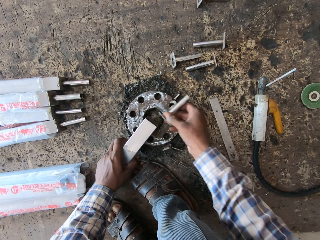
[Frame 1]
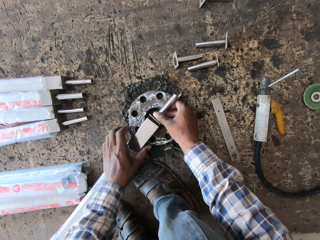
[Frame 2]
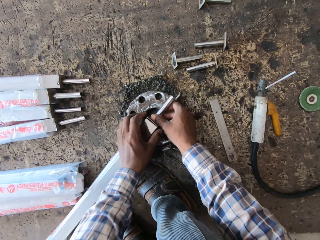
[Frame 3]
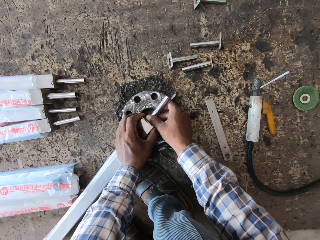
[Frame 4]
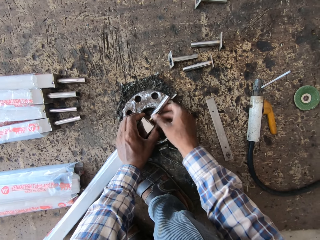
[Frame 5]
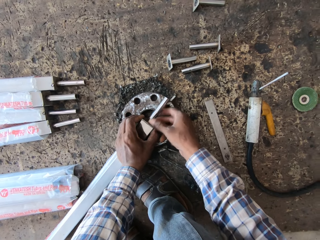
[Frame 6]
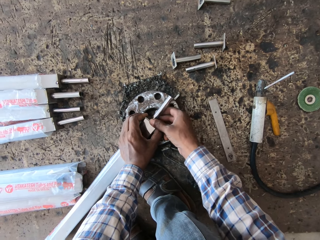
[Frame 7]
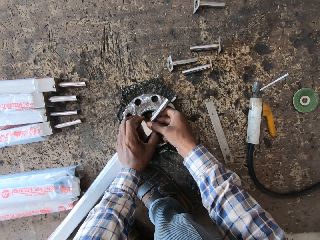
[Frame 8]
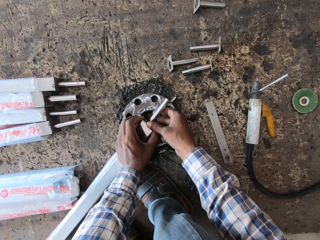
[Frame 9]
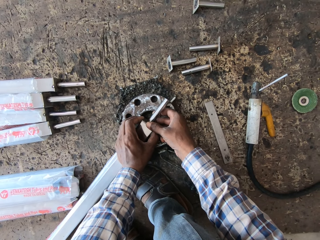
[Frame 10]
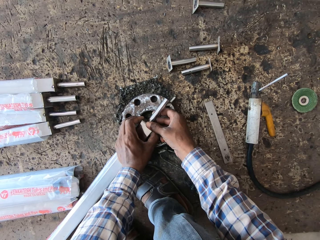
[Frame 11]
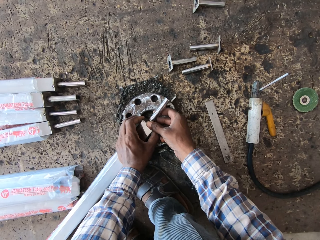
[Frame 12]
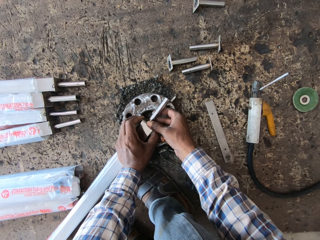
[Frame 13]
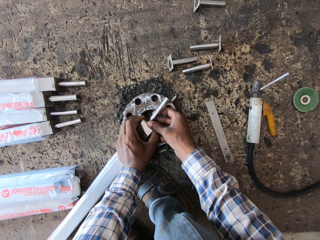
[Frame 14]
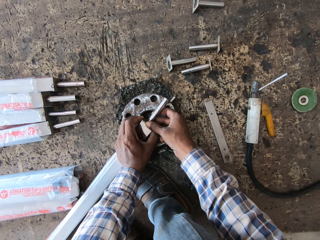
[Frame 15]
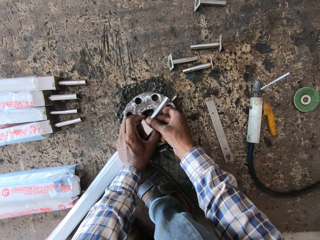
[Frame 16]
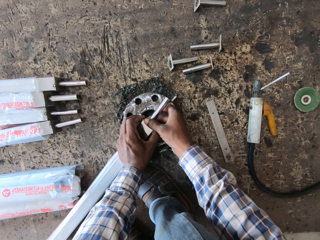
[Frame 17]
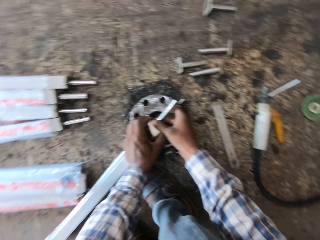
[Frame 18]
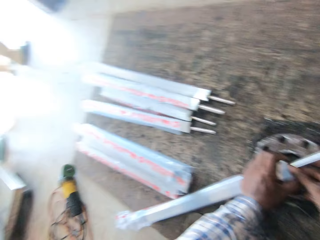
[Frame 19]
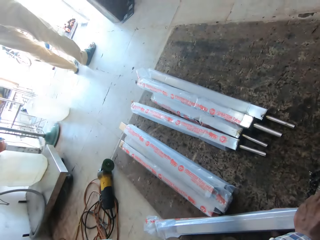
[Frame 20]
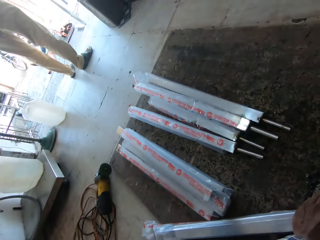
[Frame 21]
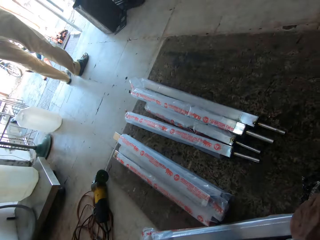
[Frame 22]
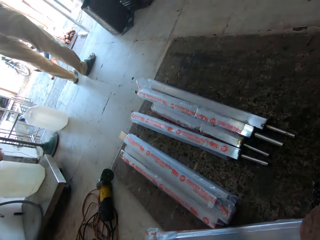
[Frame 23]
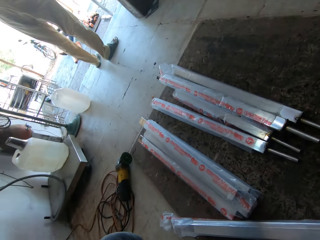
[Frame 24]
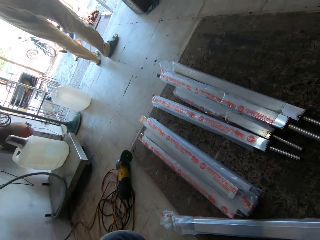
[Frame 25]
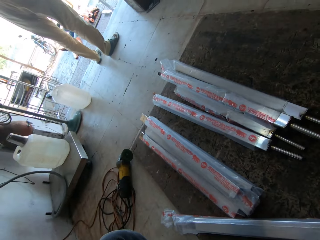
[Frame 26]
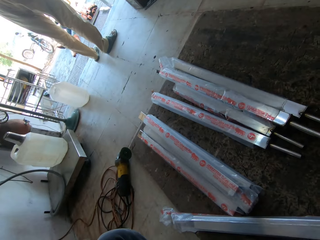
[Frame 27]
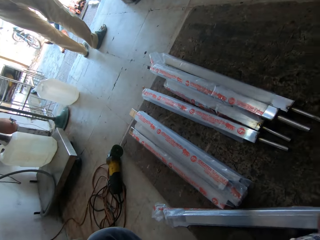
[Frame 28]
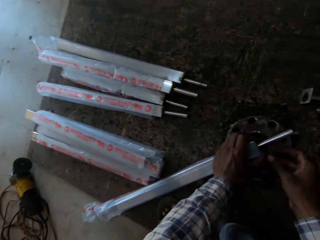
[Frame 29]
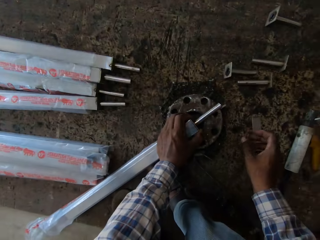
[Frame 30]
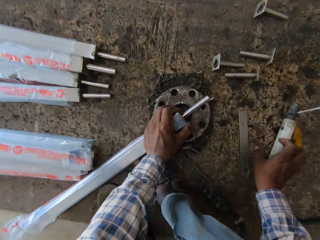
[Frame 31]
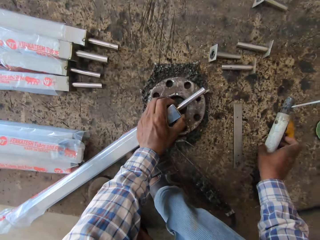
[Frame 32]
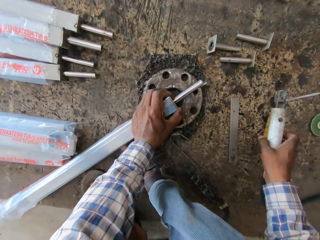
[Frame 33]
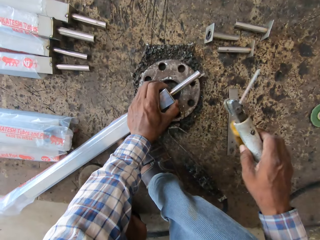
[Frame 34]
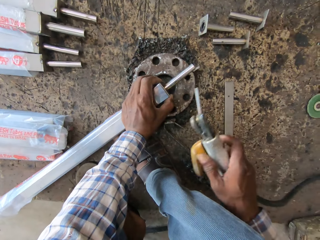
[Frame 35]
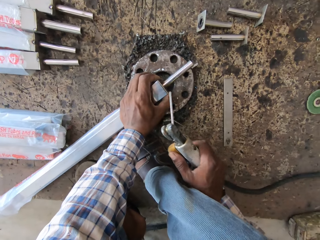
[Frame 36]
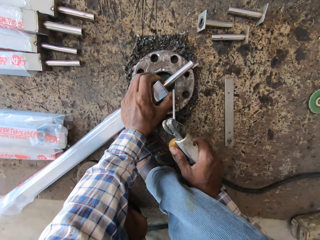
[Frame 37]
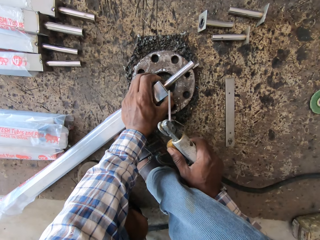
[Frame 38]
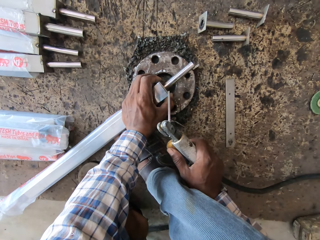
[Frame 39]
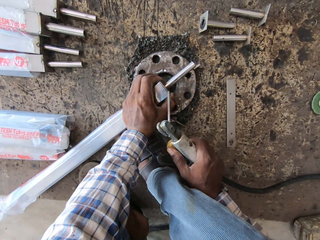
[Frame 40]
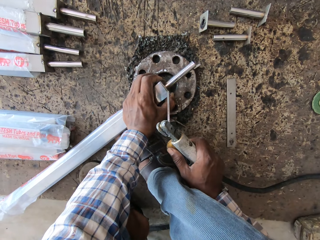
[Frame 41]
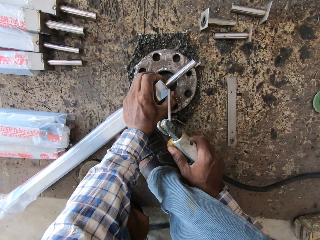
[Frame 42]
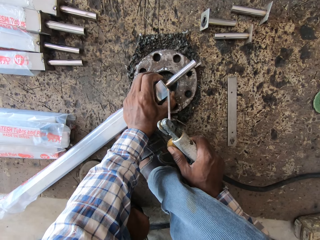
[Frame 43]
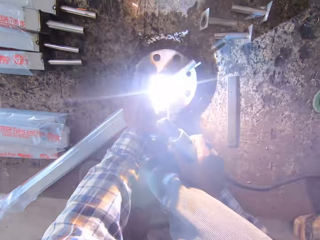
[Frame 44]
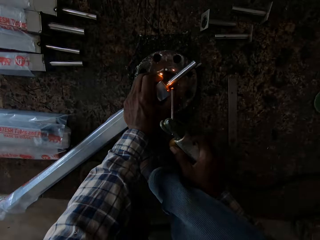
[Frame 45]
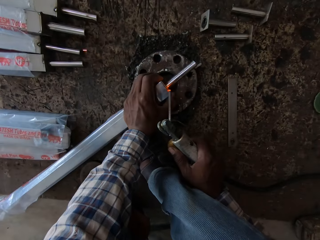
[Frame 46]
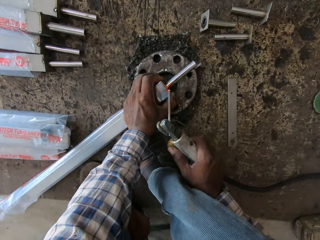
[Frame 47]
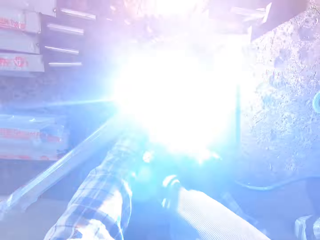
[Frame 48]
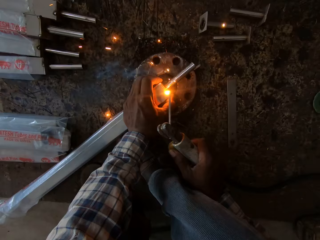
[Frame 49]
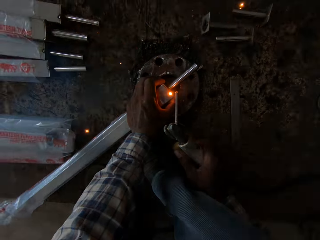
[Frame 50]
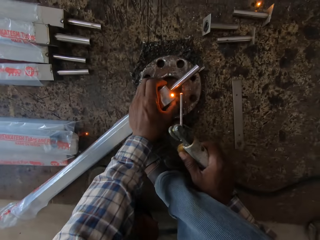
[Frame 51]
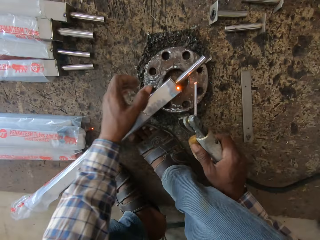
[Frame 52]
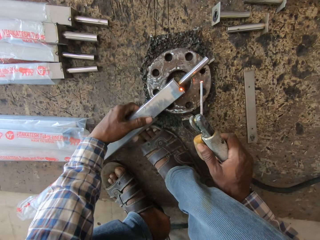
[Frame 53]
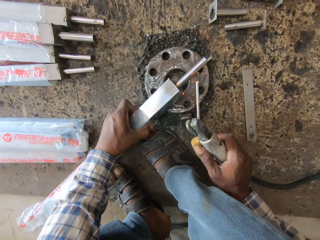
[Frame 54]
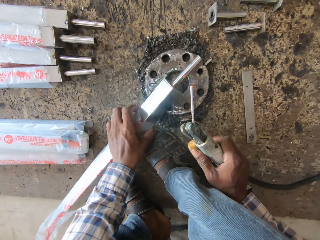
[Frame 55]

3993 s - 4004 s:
The camera wearer places the metal on top of the metal with the left hand. He attaches the metal tube to the aluminum tube with his right hand. He looks around. He picks up the welding electrode holder from the floor with his right hand. He welds the metal tube to the aluminum tube with the welding electrode holder in his right hand.

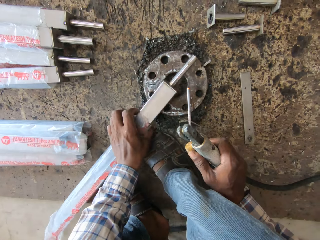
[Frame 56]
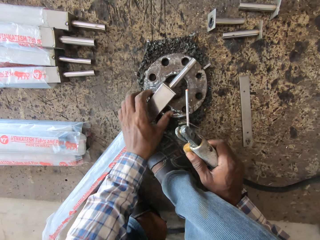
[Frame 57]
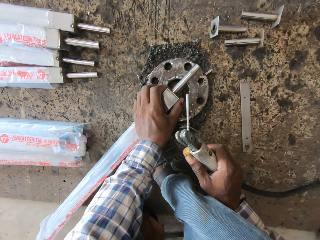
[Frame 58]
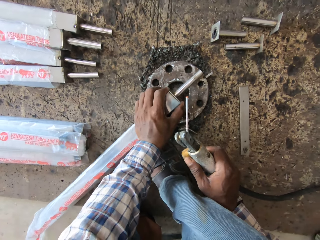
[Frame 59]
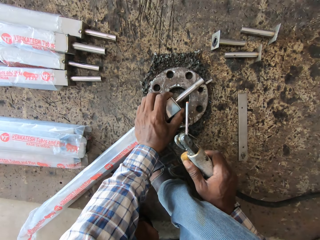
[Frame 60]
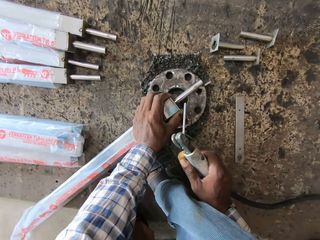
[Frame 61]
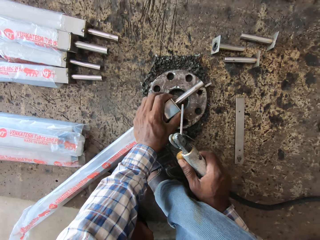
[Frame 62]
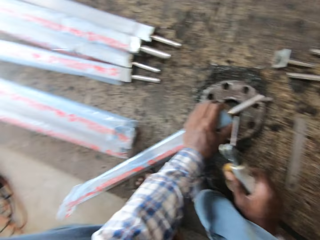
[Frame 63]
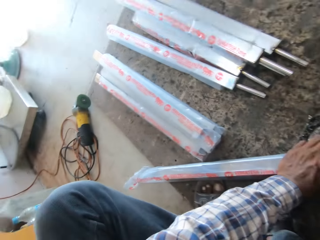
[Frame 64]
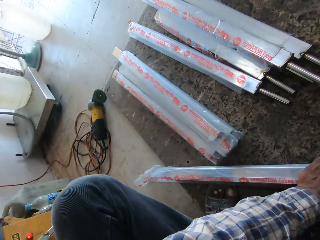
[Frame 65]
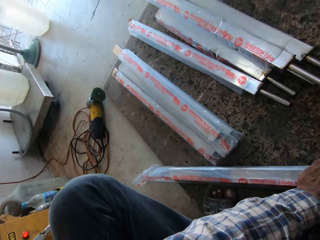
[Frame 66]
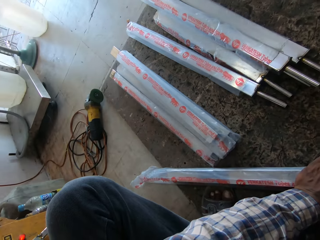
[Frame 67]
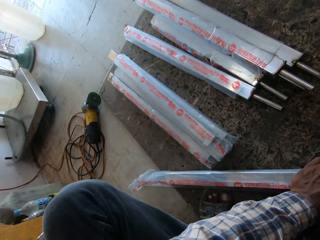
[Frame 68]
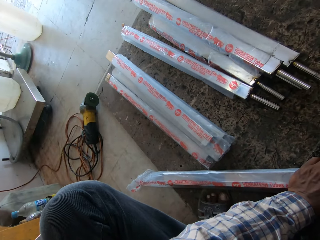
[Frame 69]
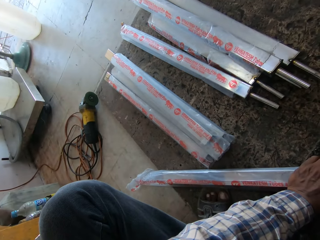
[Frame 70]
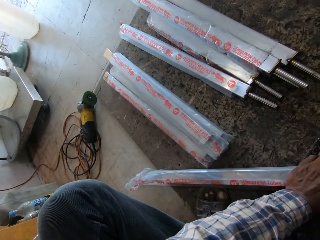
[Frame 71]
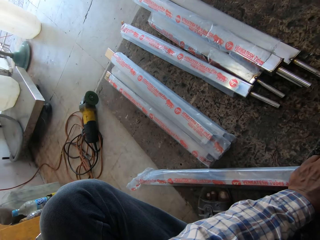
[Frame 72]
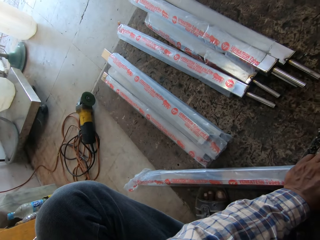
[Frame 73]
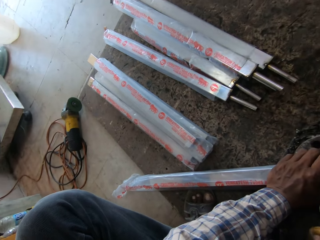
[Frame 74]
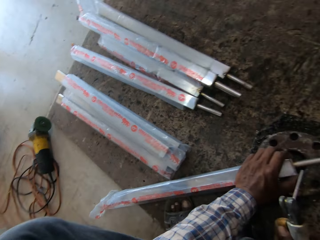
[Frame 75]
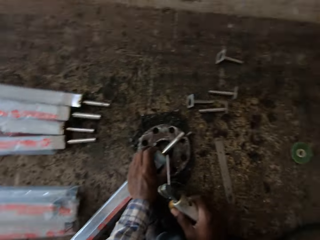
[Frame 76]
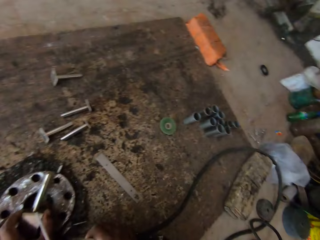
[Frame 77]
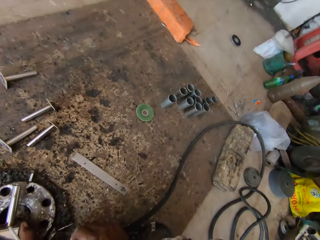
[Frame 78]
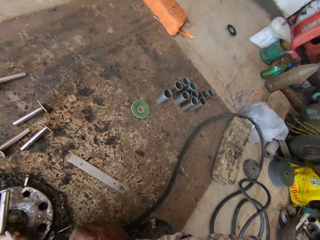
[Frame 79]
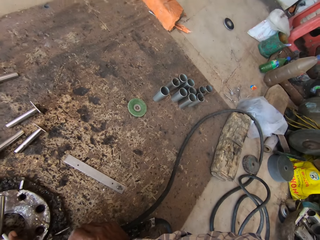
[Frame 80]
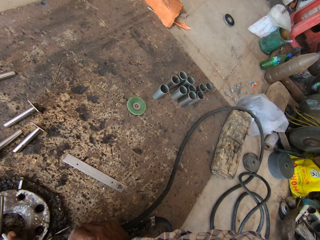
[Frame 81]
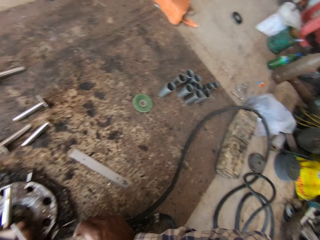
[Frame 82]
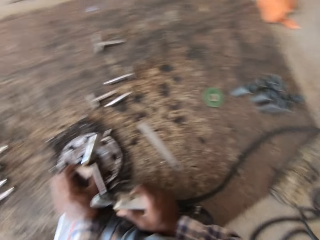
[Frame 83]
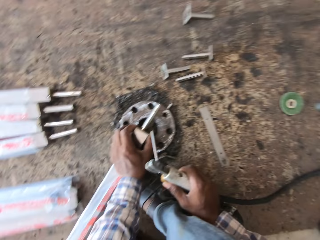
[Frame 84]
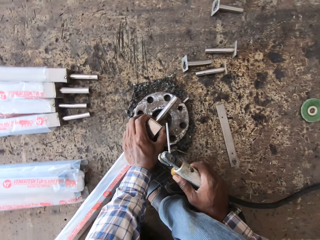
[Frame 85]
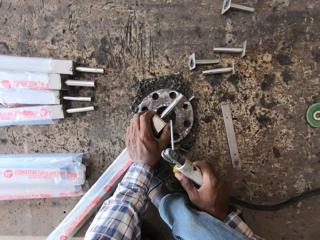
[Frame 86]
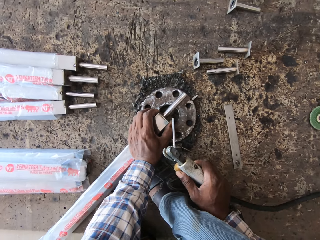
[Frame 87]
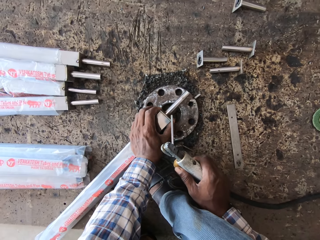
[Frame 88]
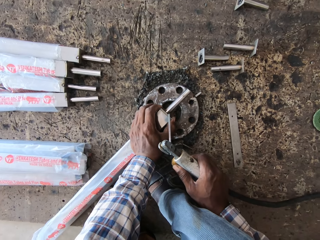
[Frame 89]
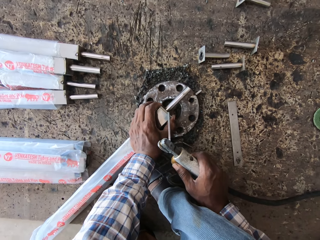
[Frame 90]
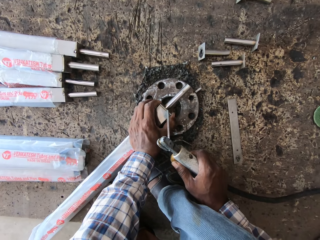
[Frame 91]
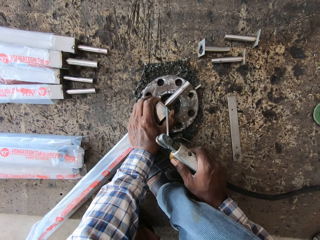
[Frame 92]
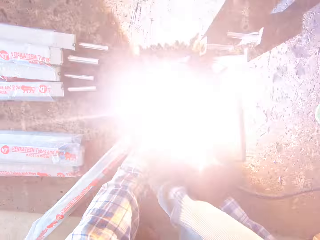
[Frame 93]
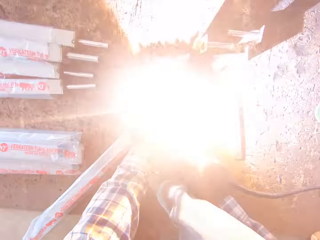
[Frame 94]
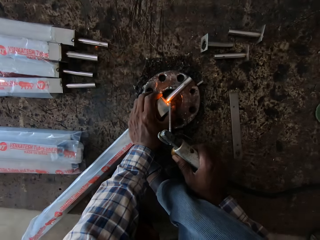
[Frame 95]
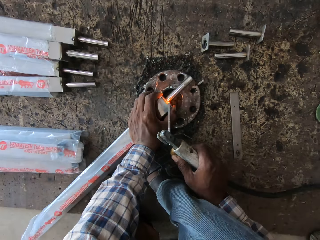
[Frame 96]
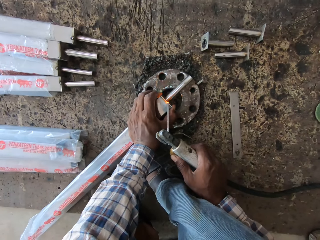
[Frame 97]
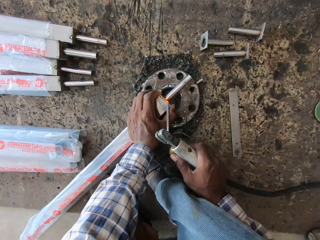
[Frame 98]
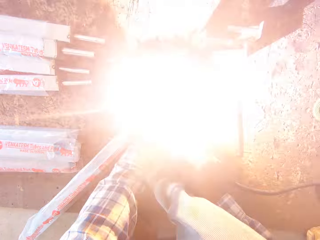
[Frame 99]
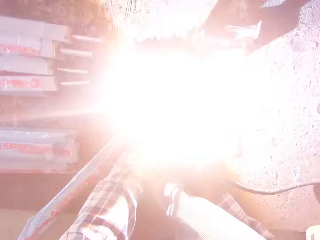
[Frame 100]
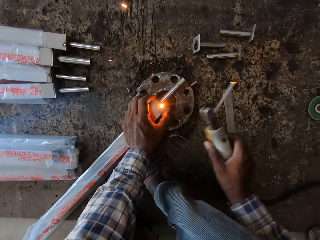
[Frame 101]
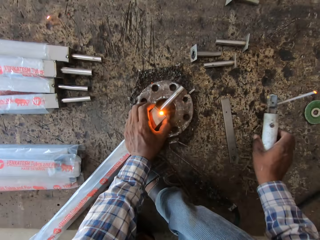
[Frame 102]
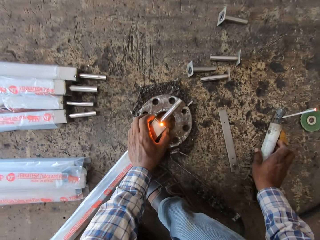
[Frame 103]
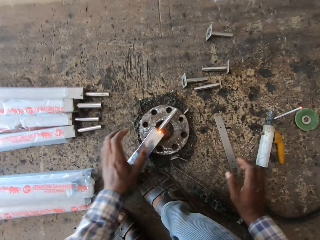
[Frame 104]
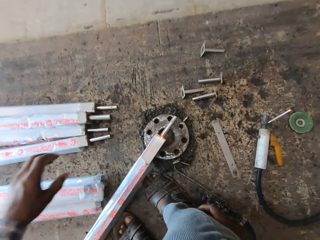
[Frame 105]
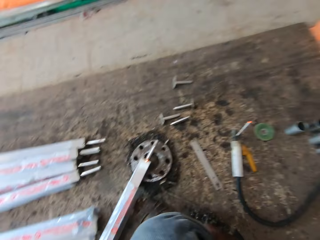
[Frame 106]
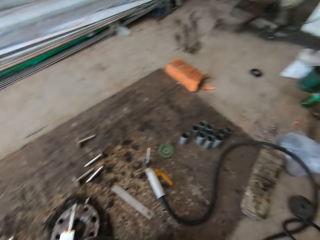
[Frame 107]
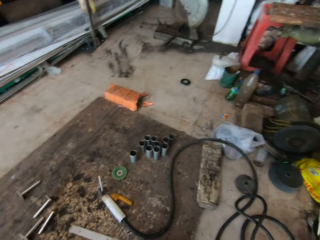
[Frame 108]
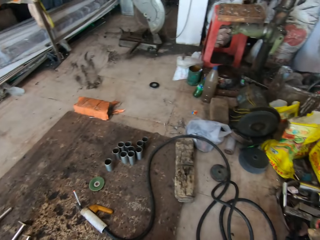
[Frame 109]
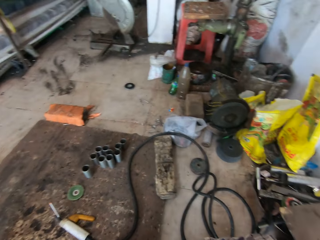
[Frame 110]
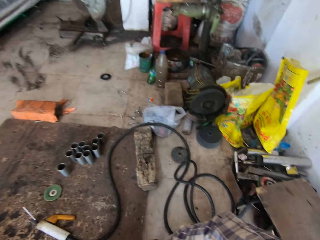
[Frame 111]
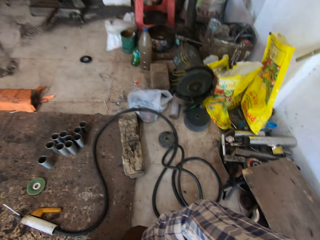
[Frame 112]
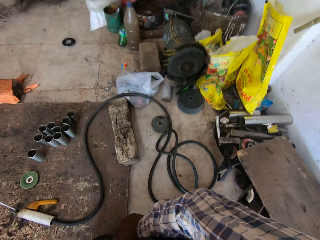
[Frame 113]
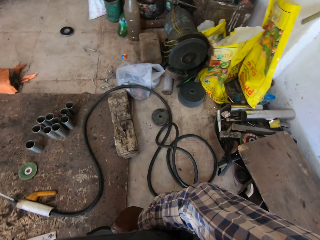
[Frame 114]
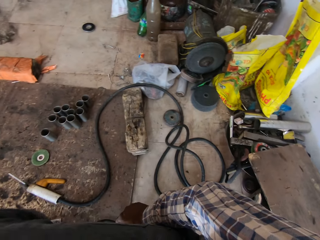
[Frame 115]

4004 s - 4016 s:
The camera wearer turns the metal with the left hand. He holds the metal with the left hand. He looks around. He does something. He looks around. He holds the metal with the left hand. He welds the metal with a welding rod. He drops the welding electrode holder with his right hand on the floor. He looks around.
